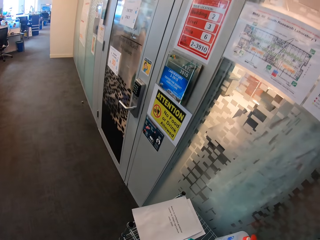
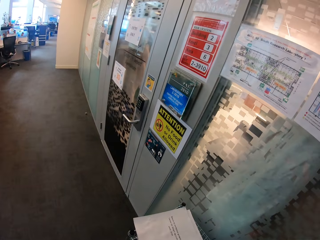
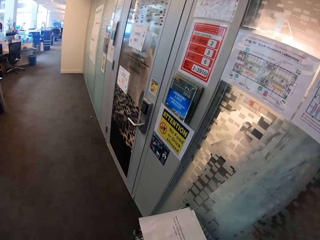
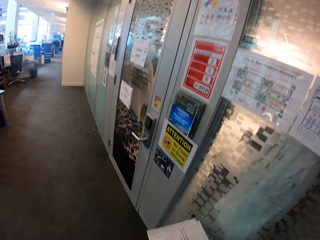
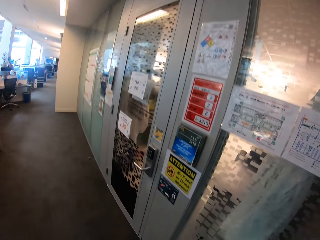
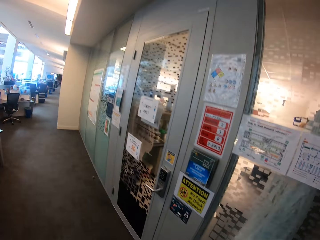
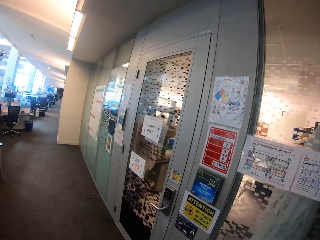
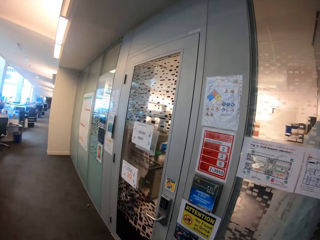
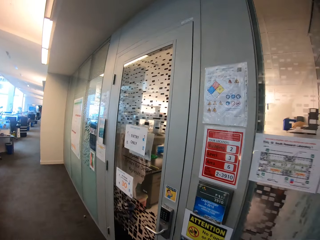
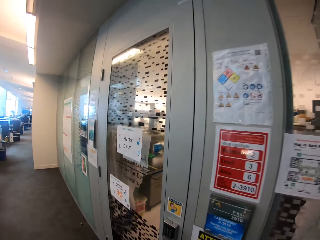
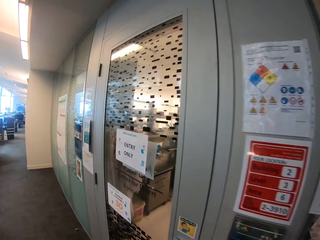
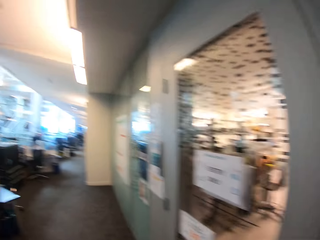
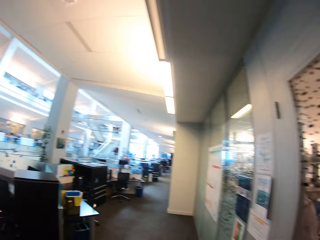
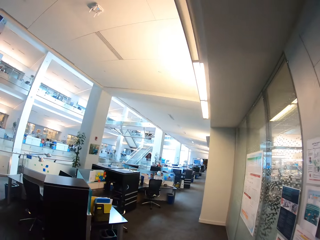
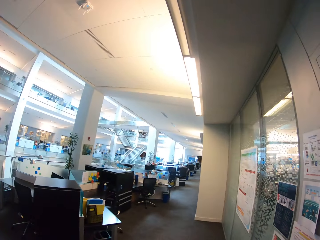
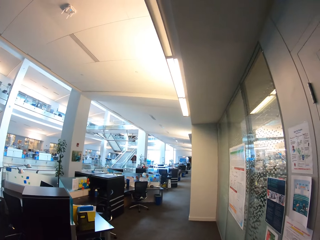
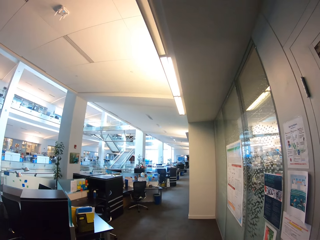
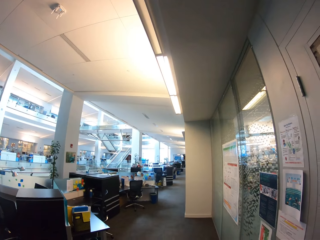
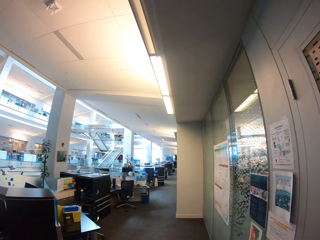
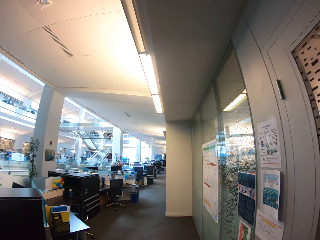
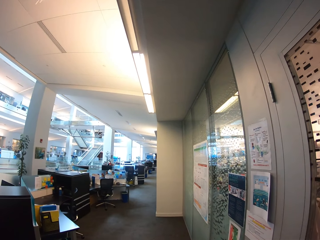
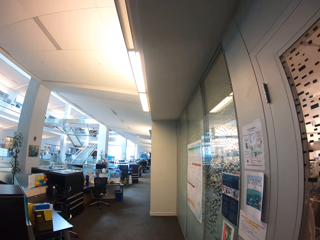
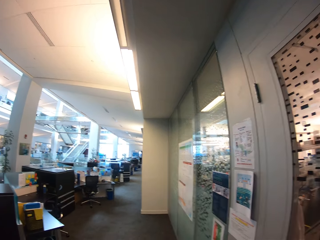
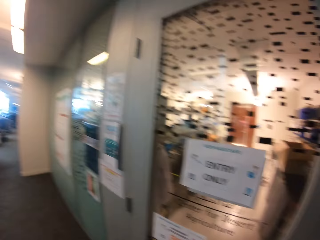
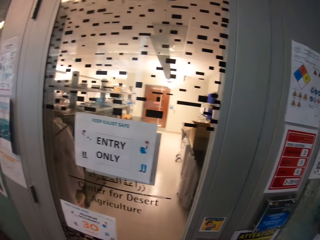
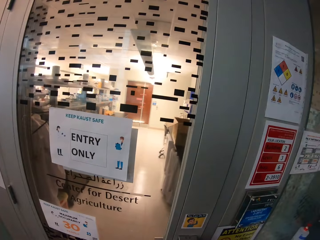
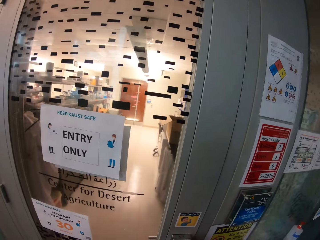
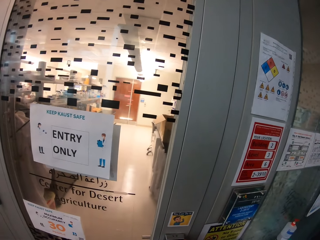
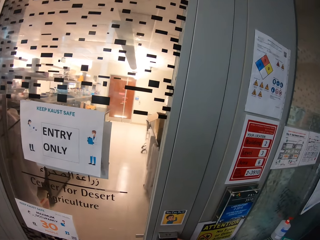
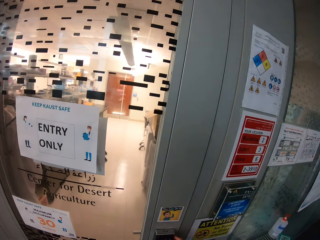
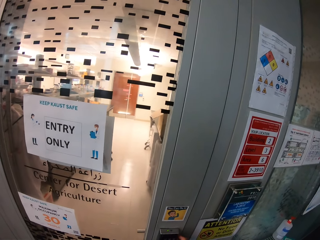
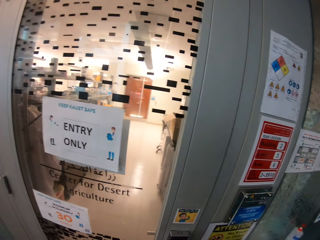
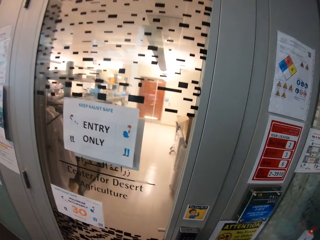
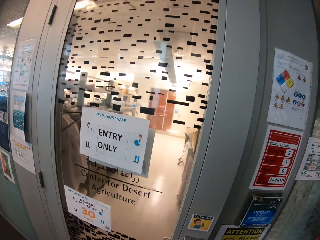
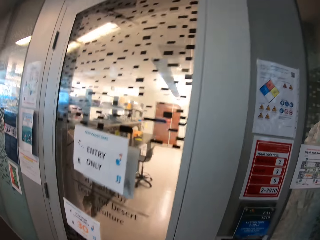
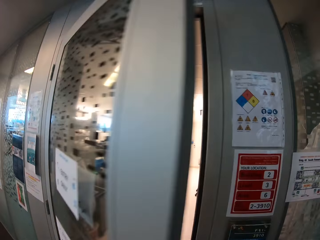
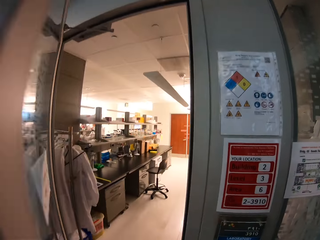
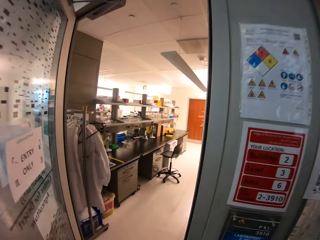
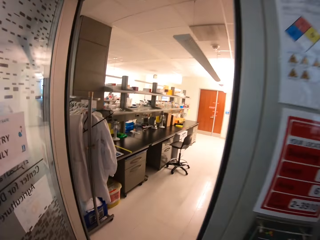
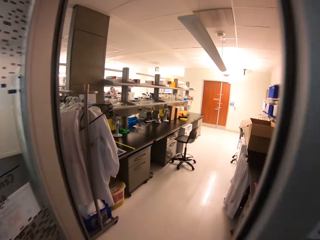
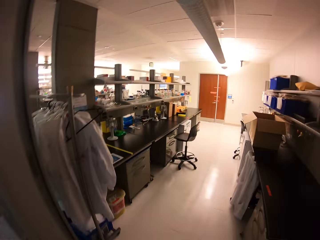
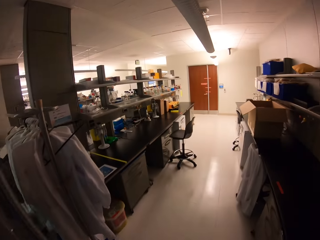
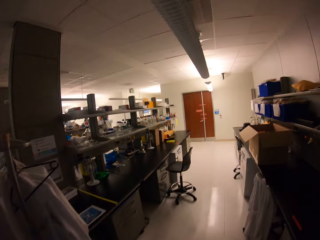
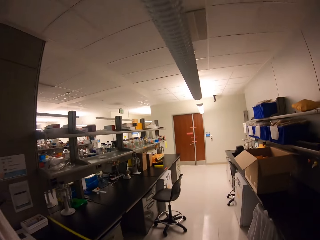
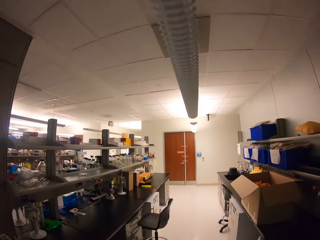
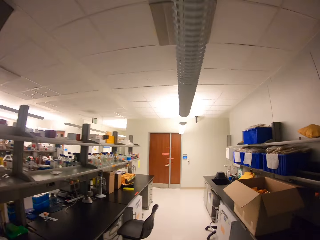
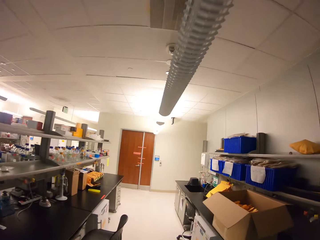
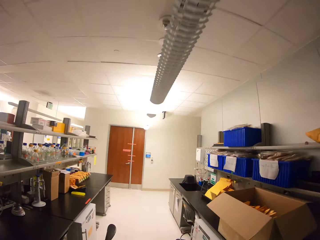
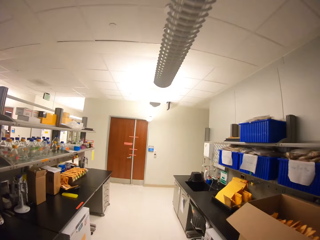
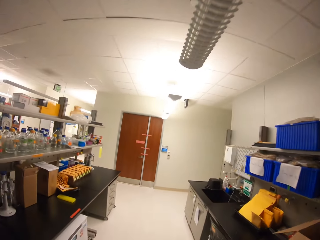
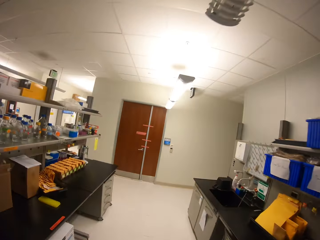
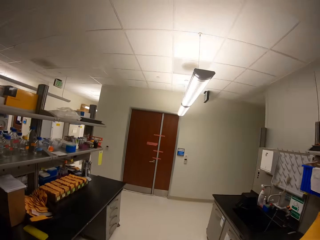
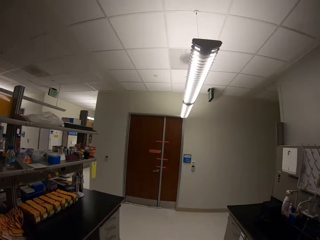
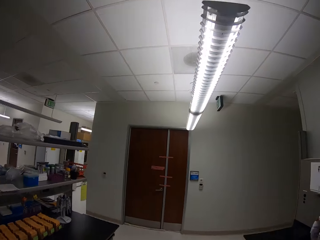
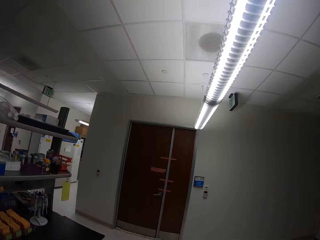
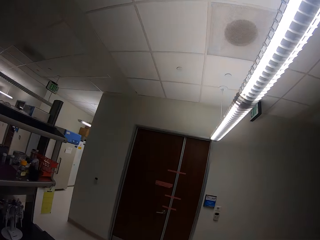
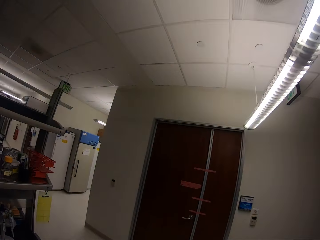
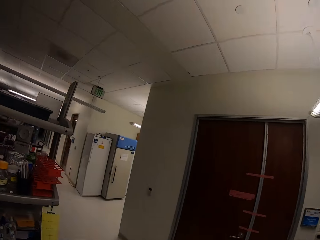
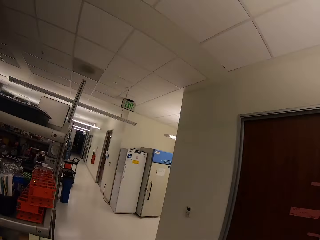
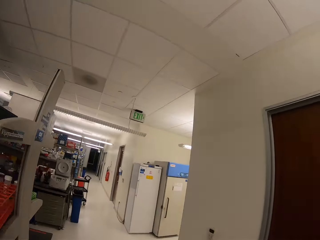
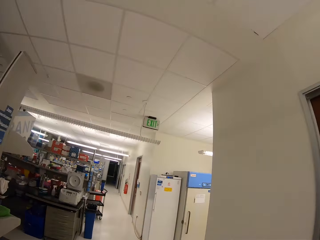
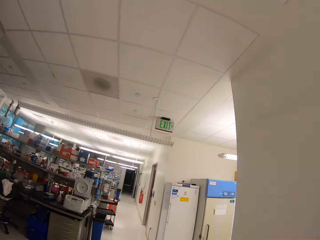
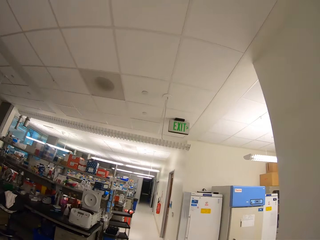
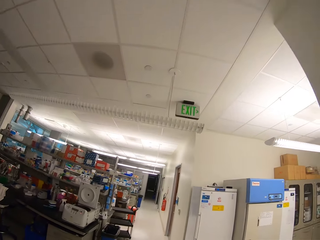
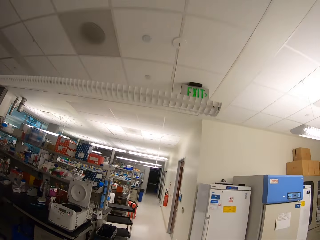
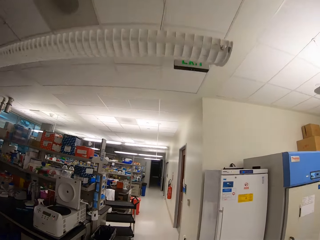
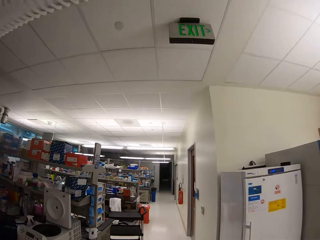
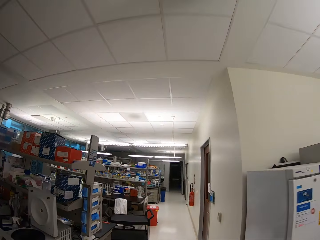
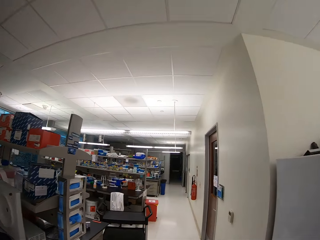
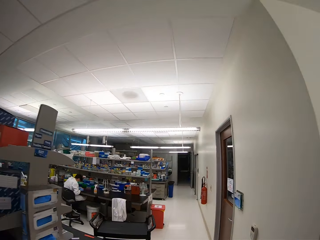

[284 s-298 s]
The camera wearer looks around the building. They open the door. They walk around the building.

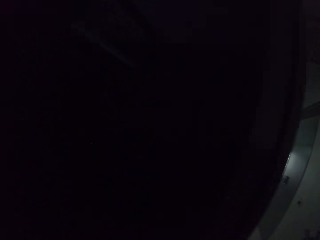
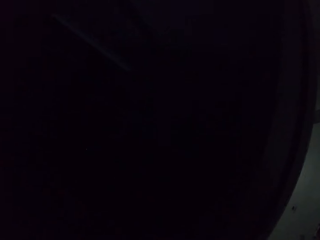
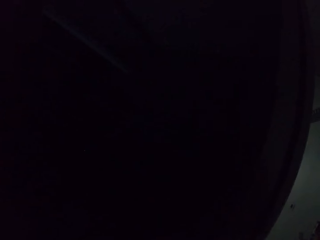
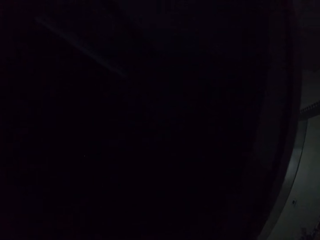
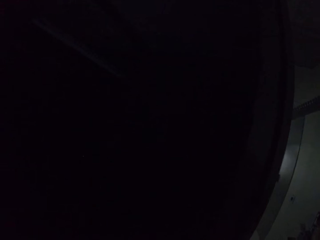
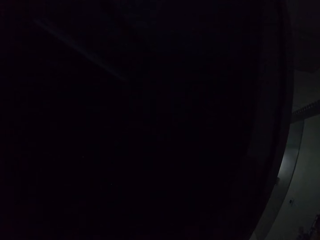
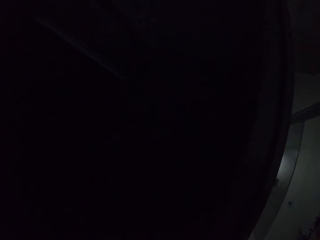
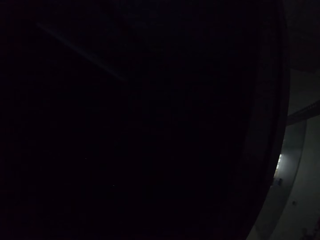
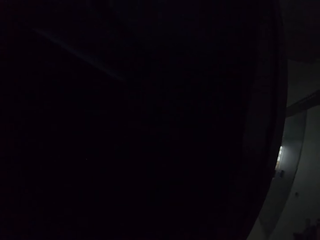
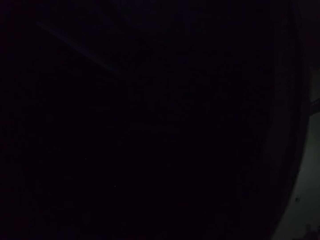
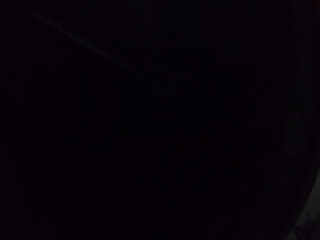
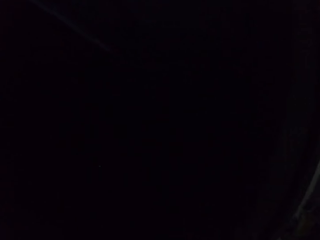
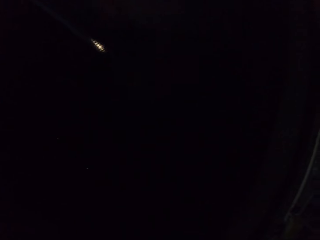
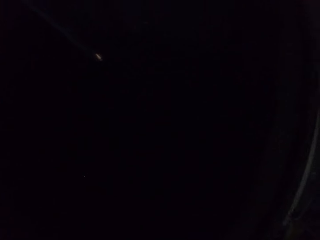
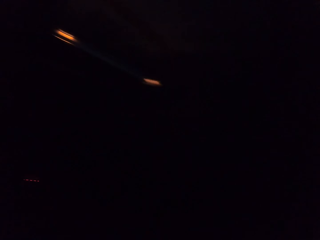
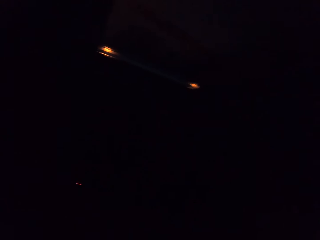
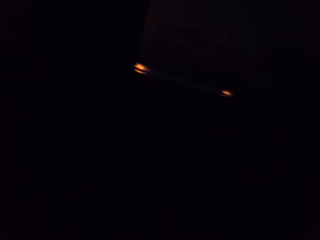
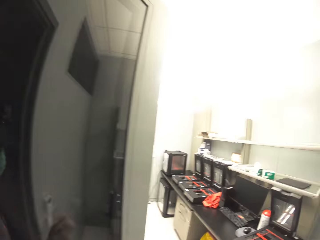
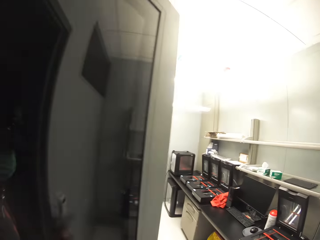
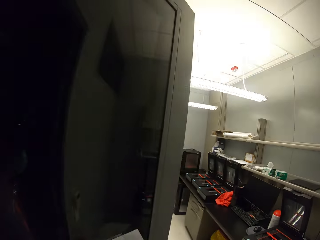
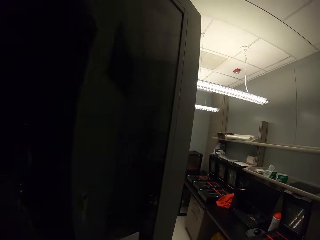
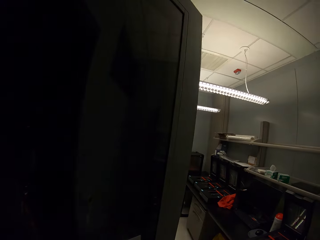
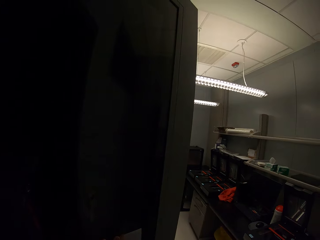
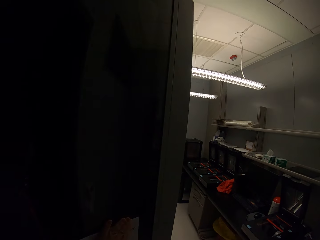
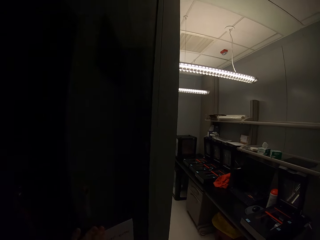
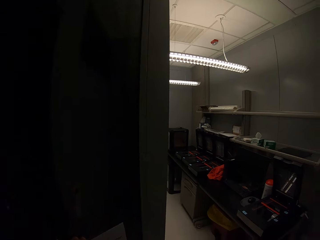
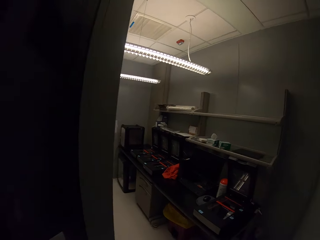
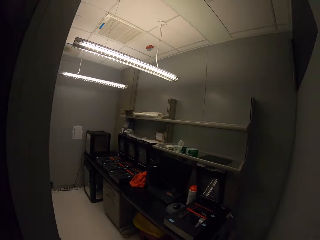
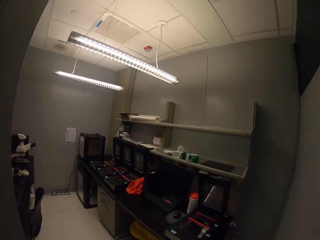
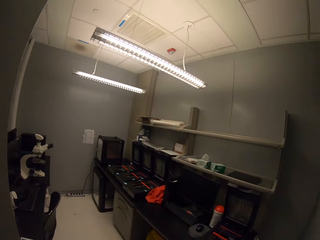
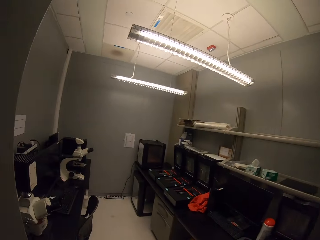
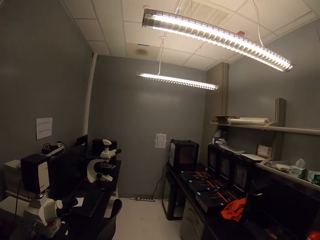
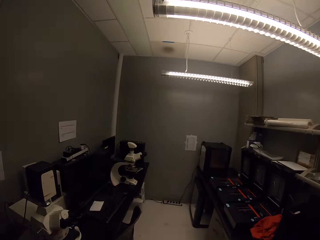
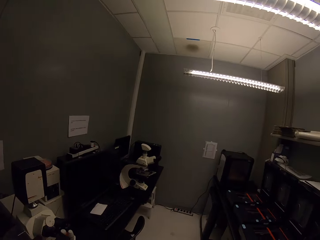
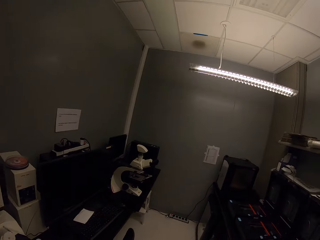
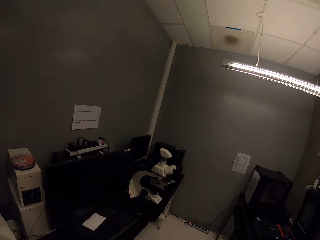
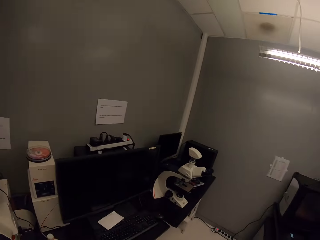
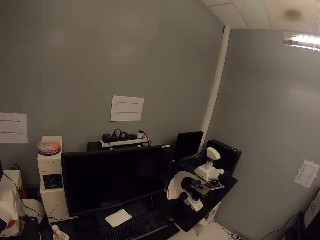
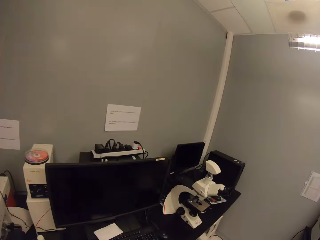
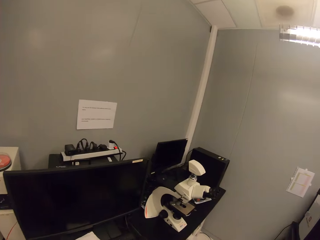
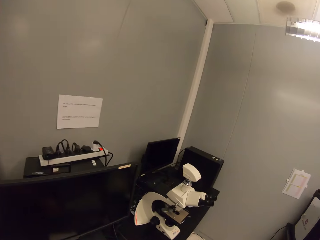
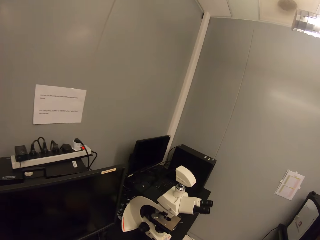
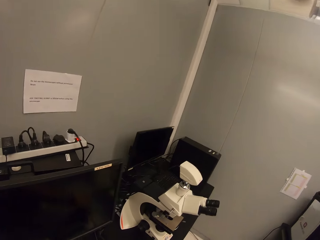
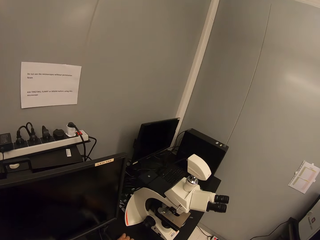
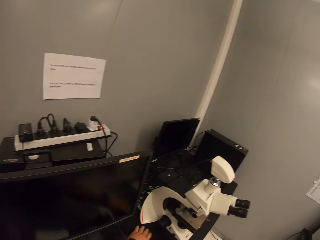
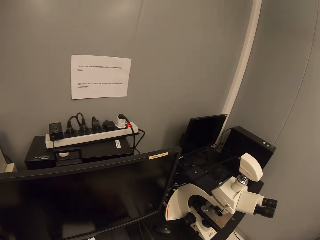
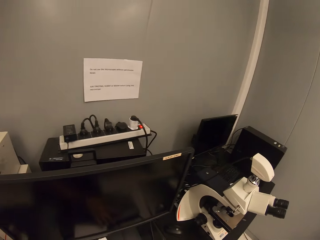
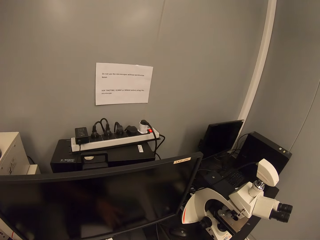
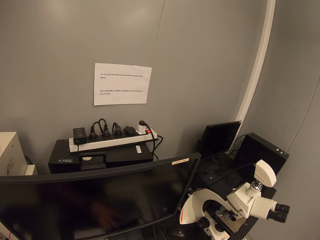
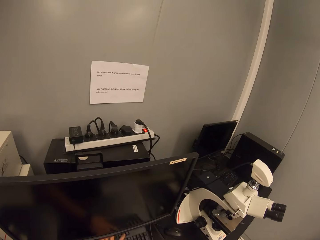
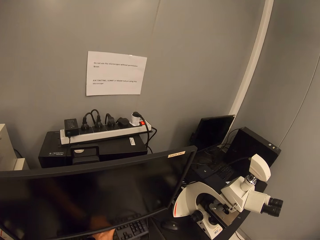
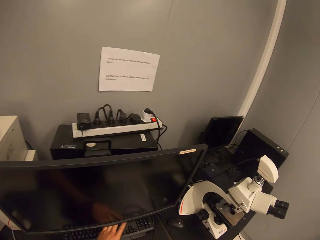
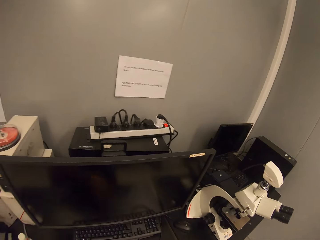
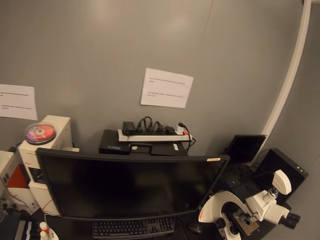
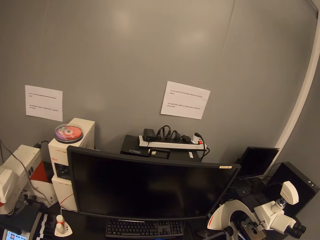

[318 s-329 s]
The camera wearer opens the door. They close the door. They walk in the computer room. They drop a basket. They look at the desktop. They move the keyboard.
